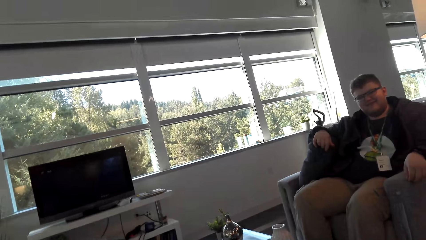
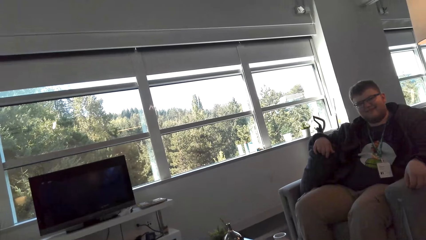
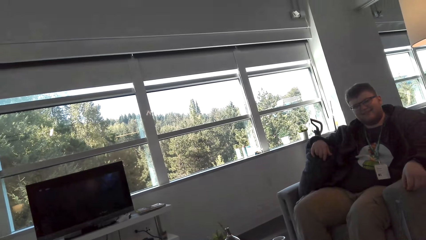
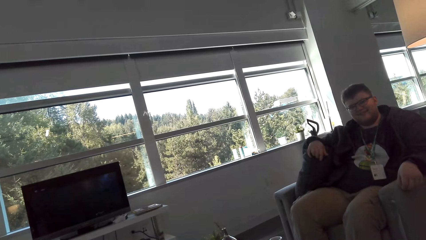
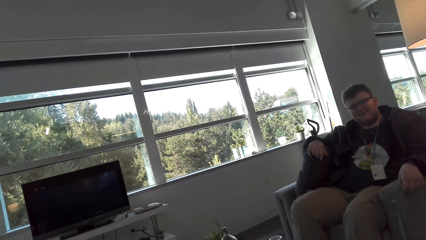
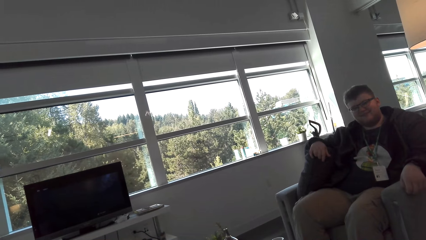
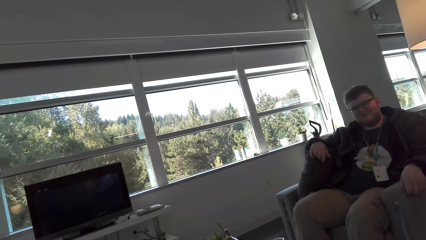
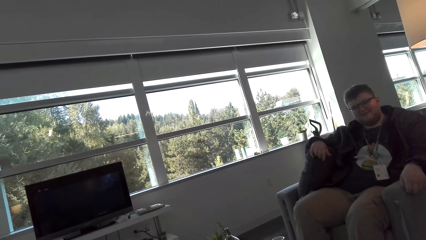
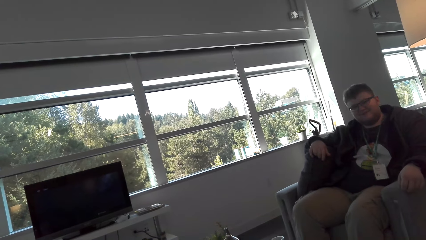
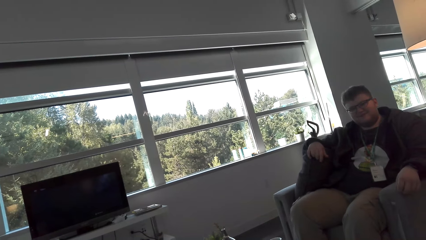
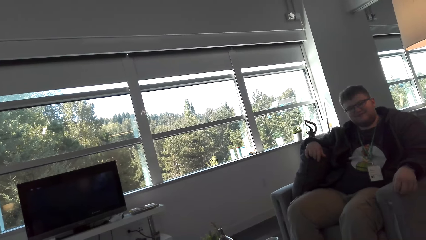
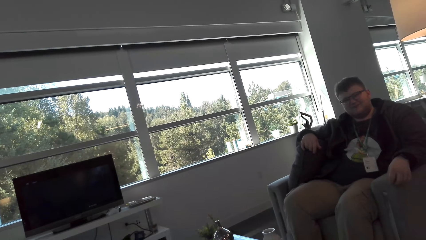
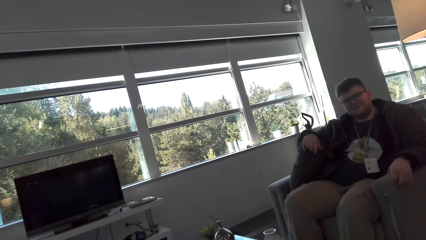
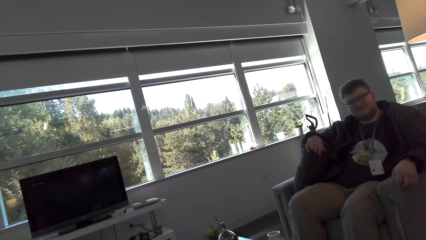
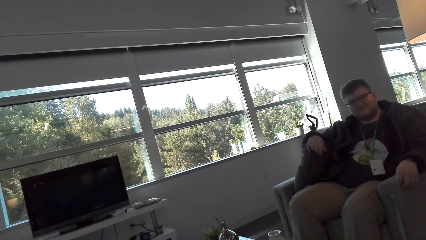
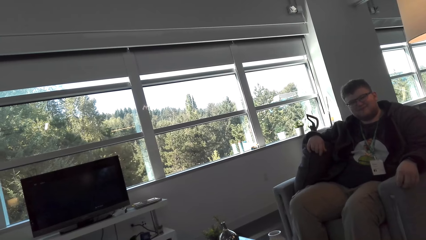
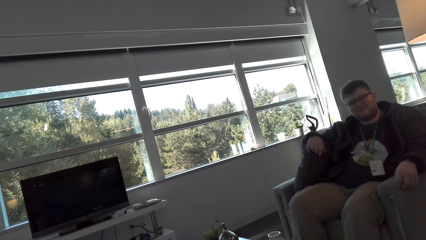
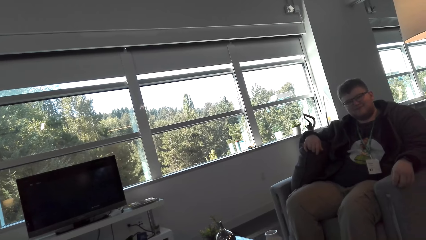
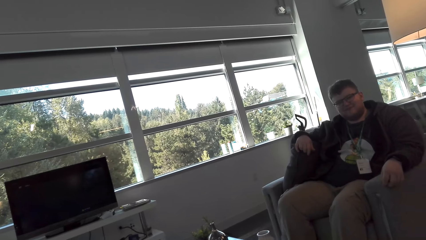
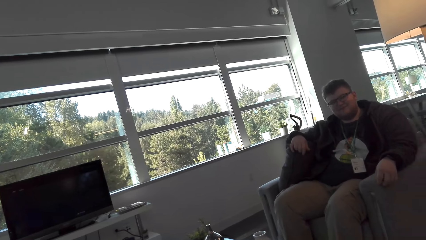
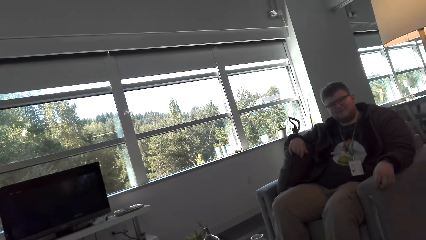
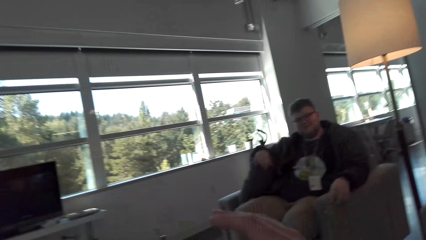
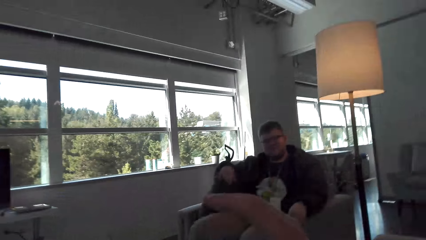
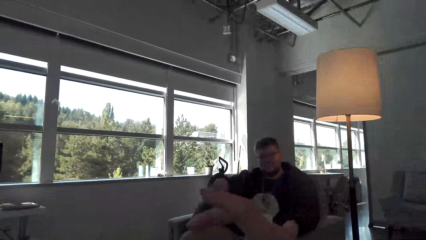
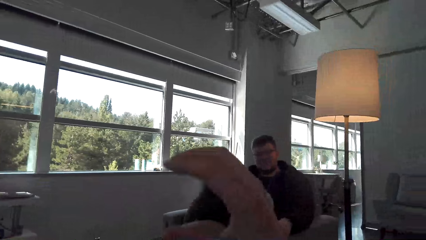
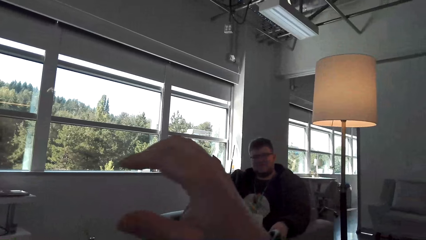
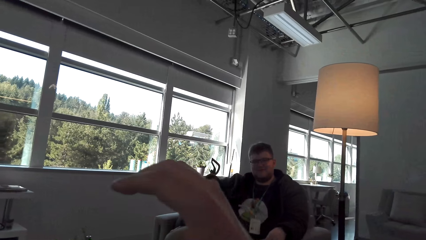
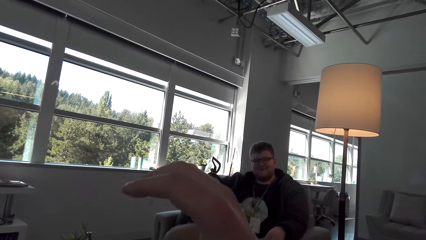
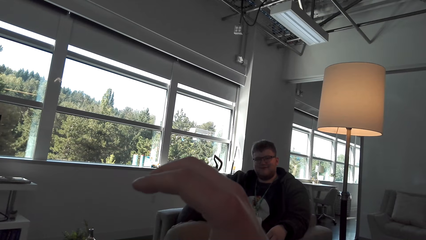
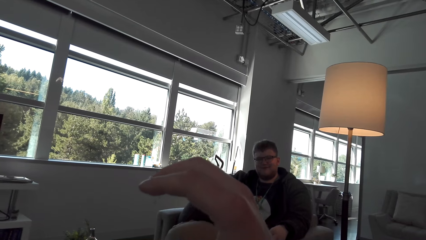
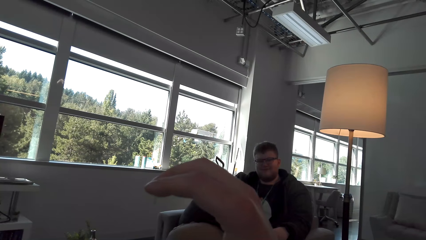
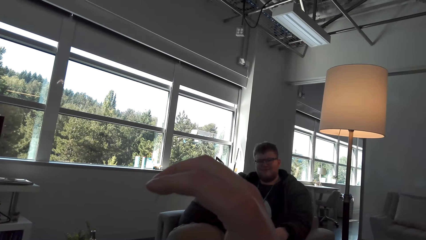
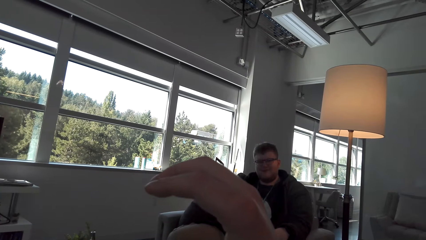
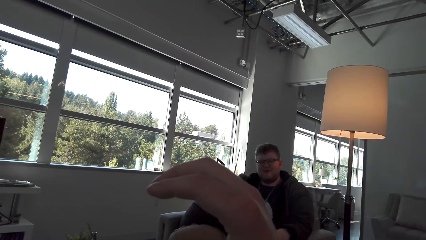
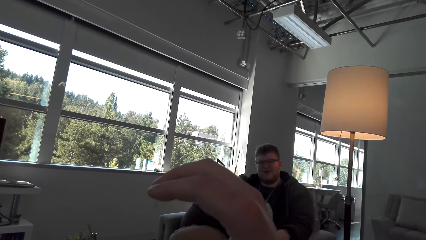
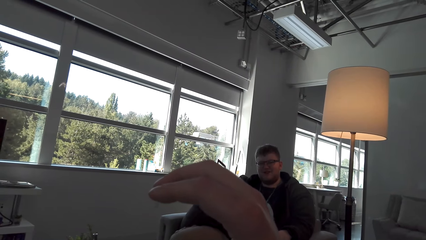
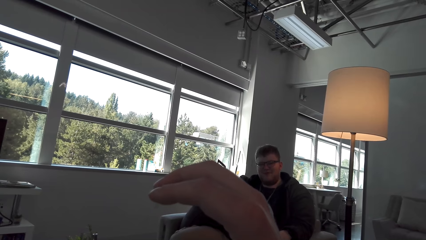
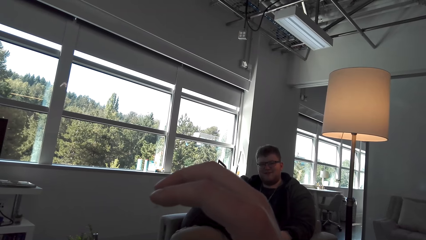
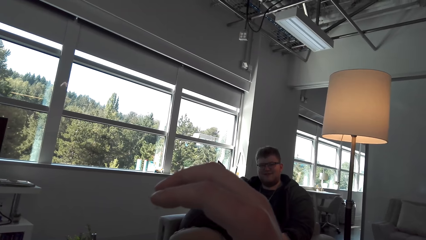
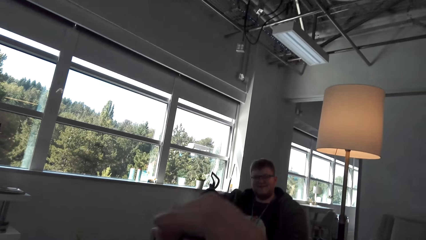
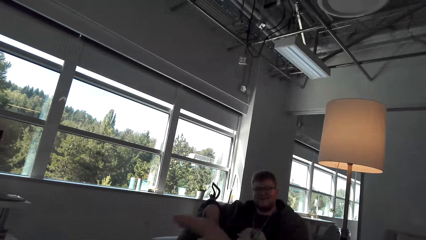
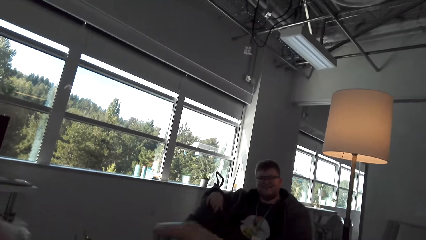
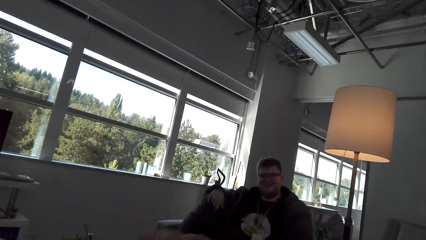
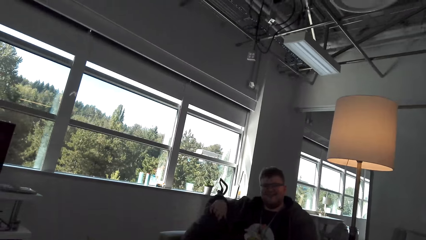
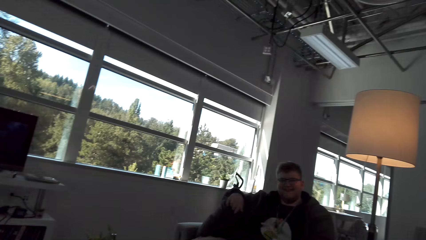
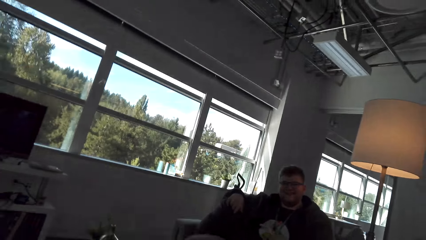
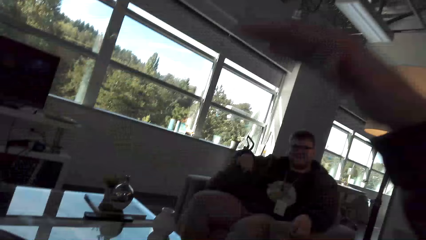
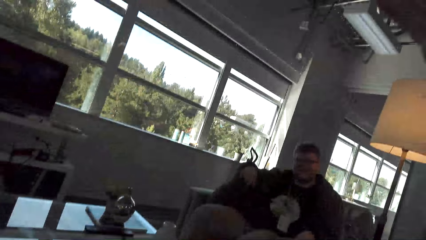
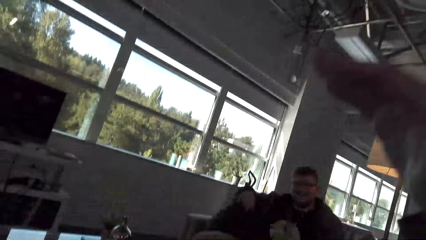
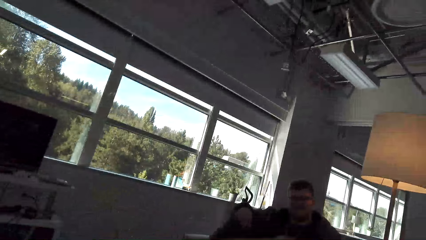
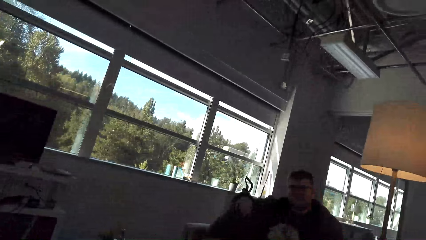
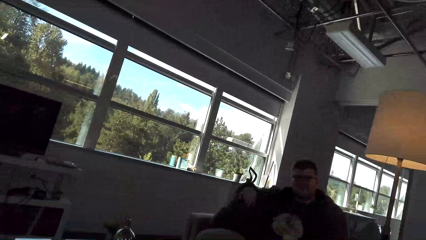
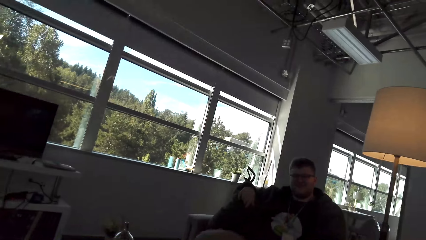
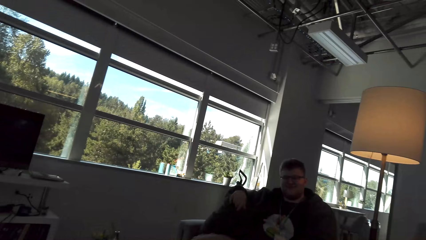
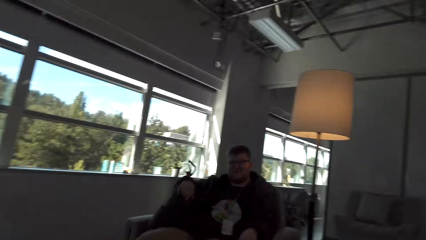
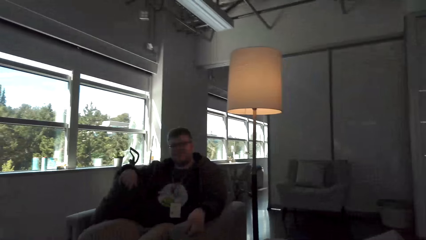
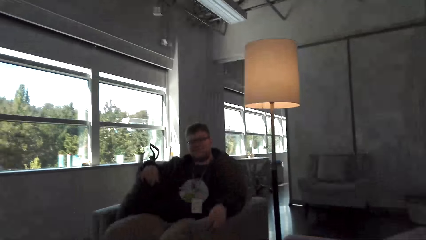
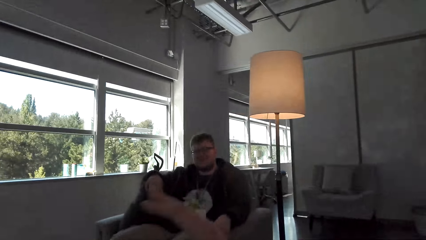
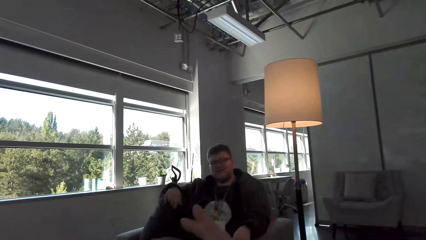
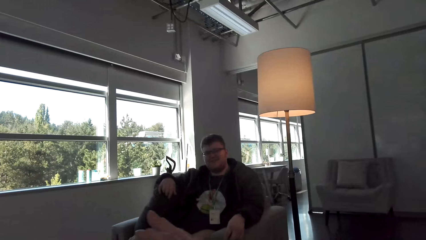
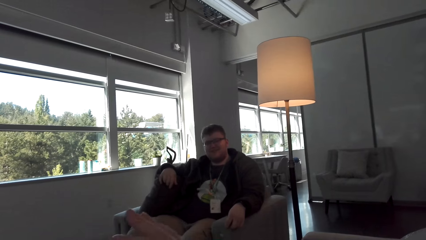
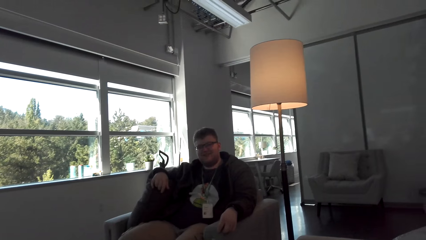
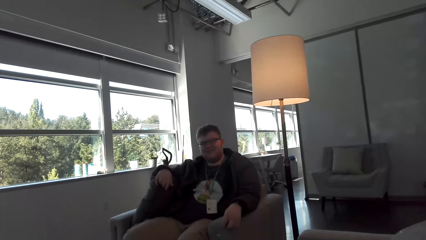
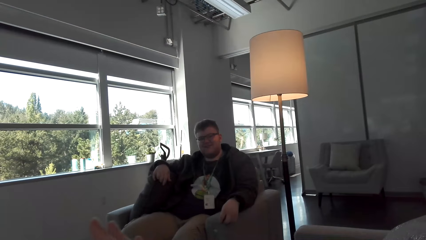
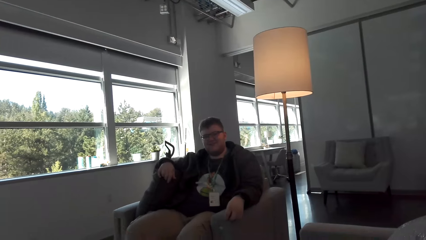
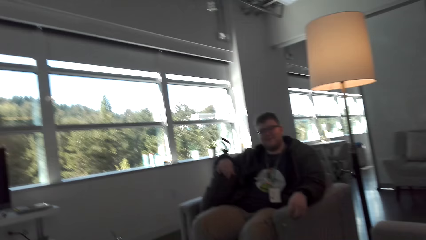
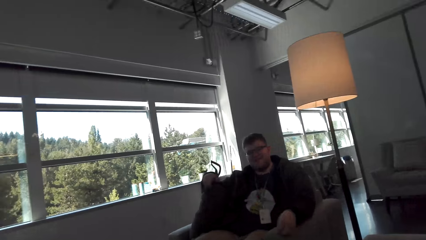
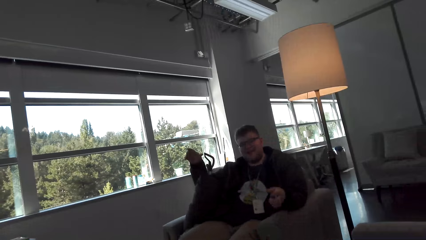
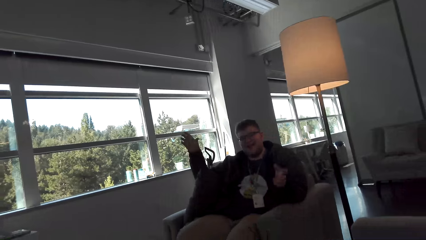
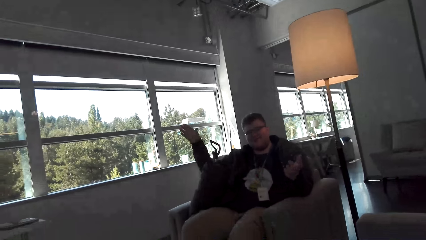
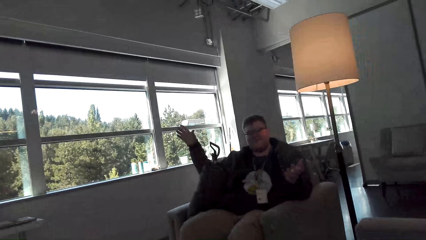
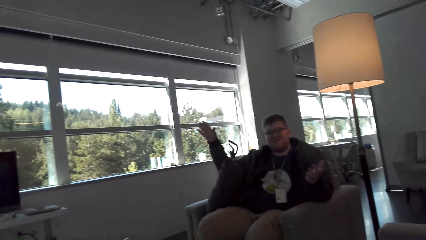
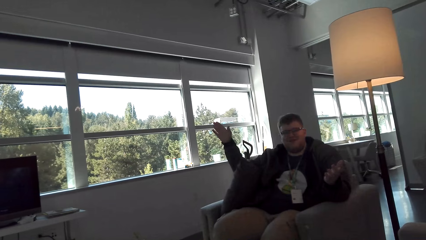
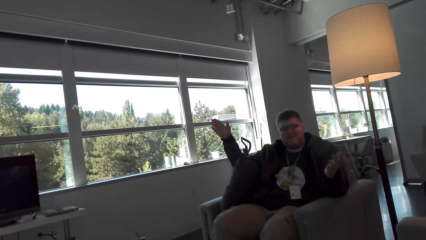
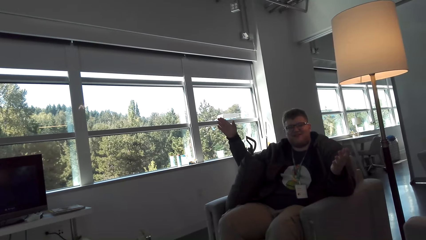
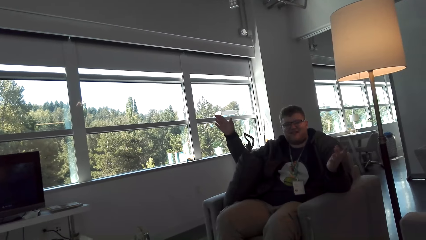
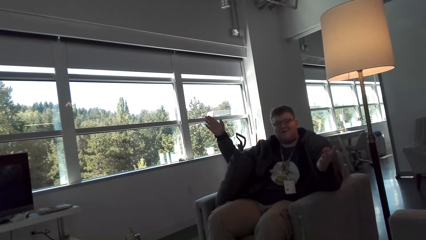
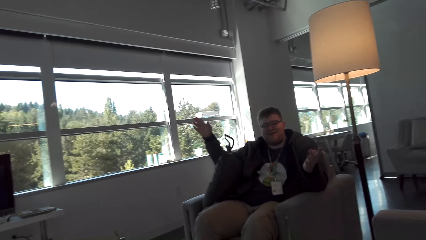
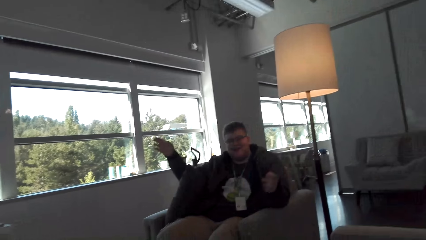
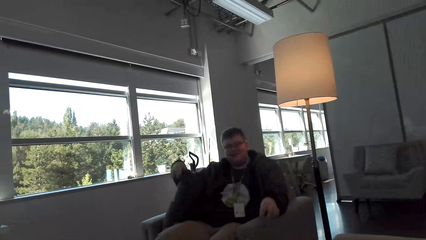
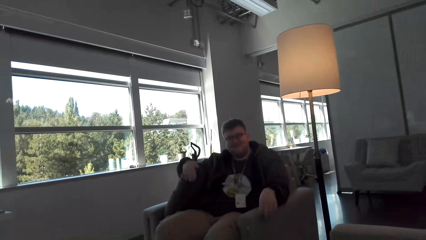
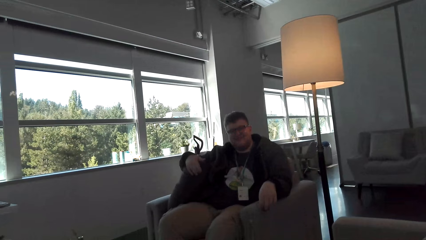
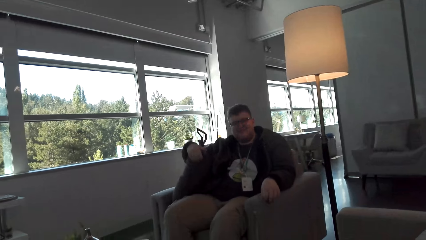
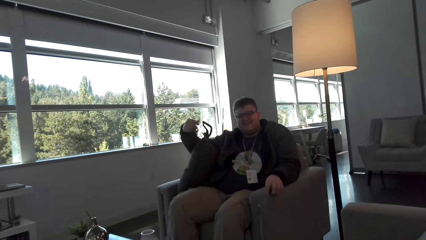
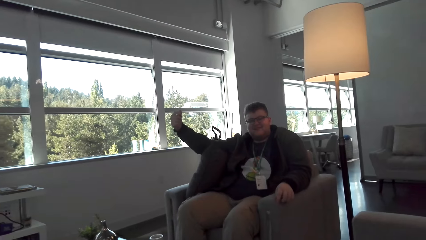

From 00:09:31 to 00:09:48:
The camera wearer looks at a man. They move their hand. The man moves his hands.
